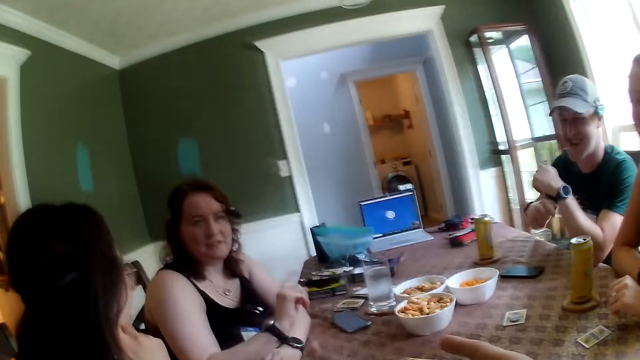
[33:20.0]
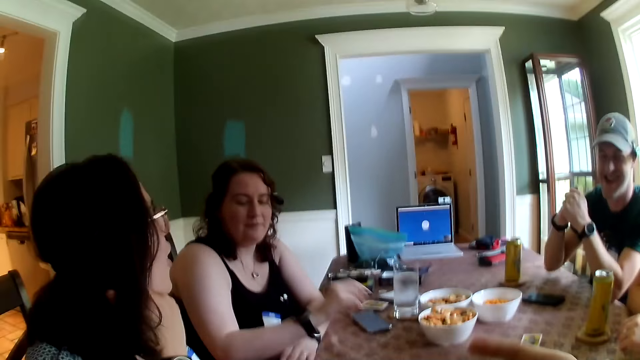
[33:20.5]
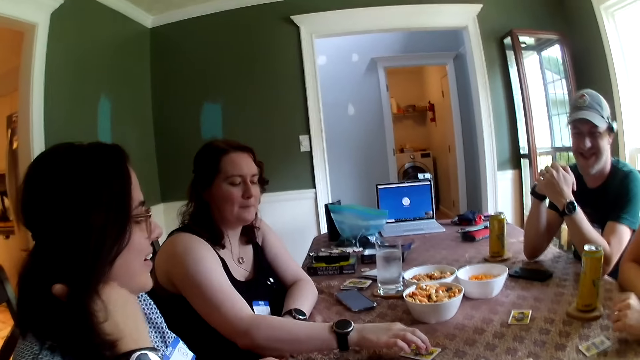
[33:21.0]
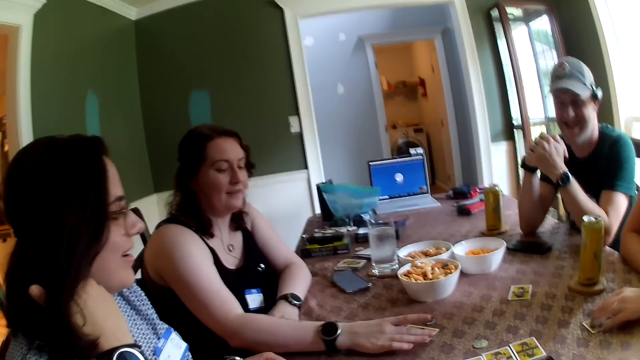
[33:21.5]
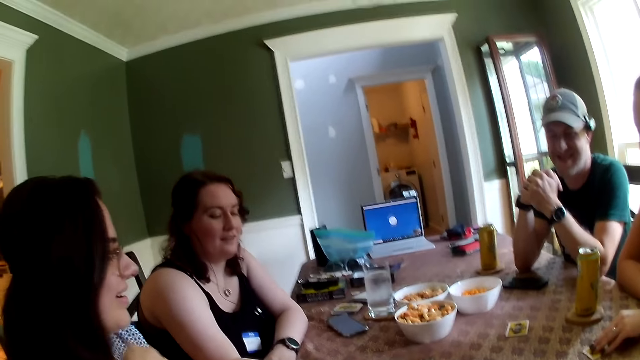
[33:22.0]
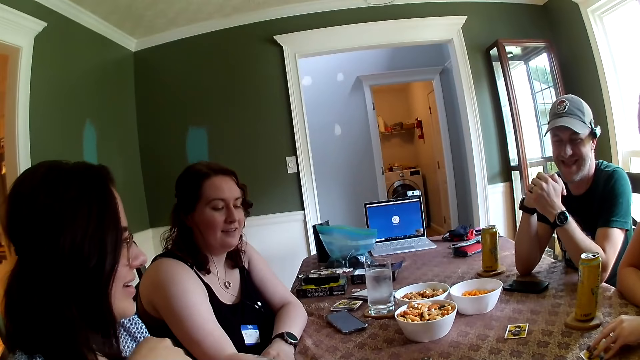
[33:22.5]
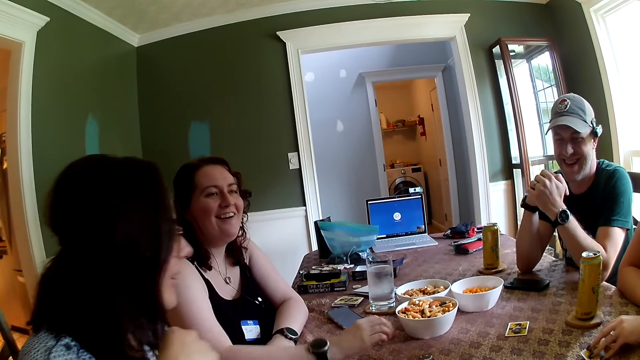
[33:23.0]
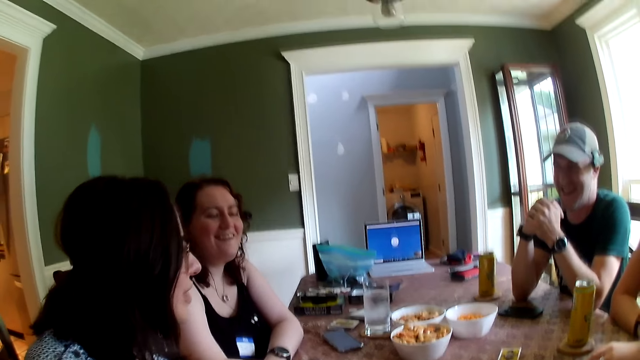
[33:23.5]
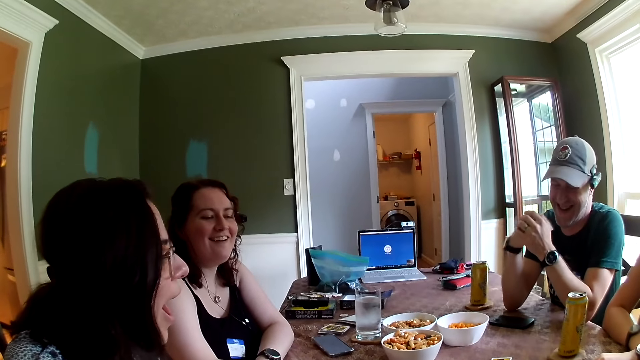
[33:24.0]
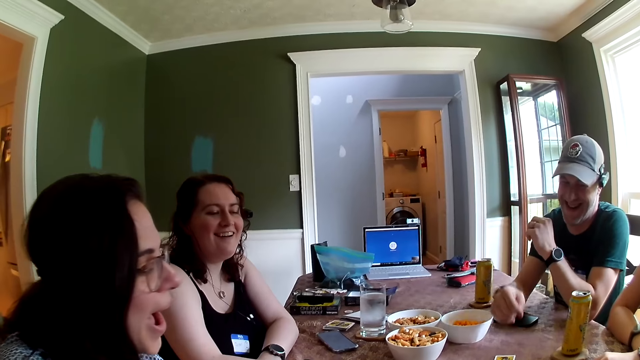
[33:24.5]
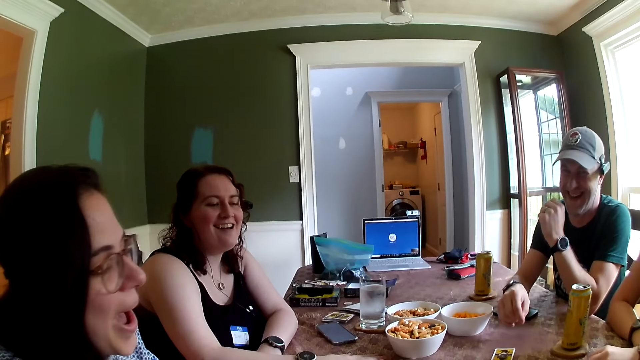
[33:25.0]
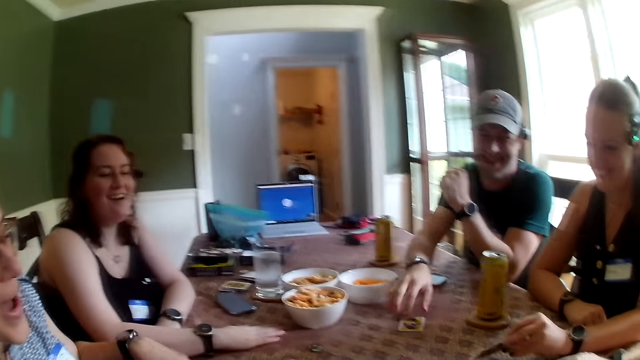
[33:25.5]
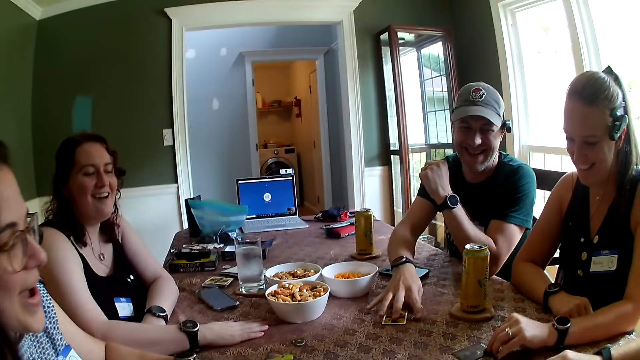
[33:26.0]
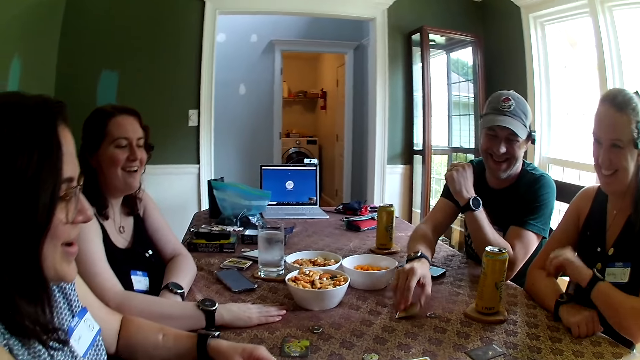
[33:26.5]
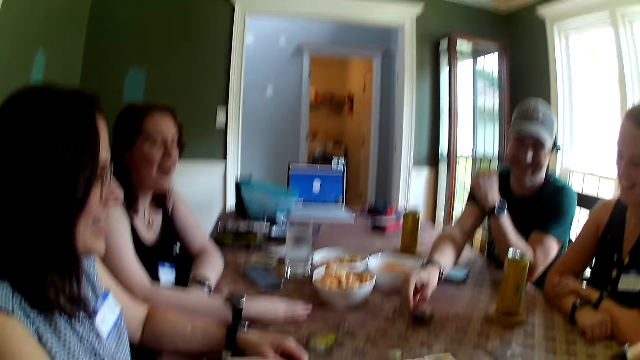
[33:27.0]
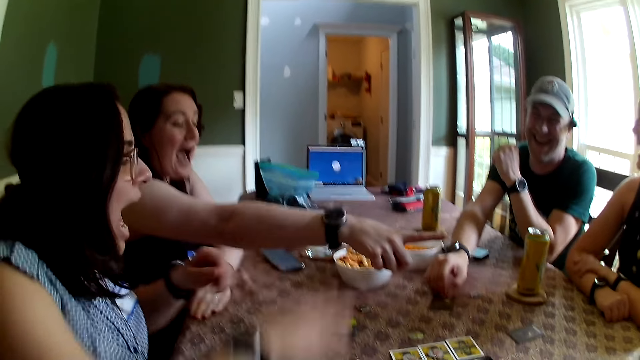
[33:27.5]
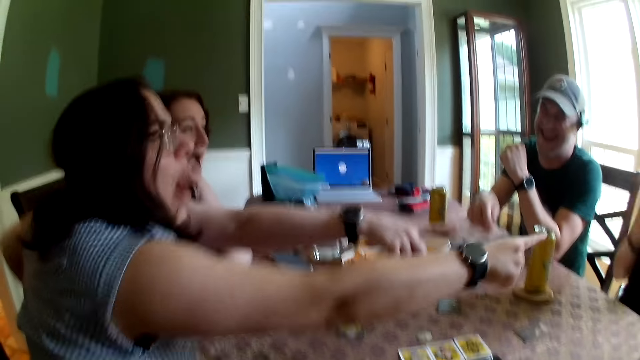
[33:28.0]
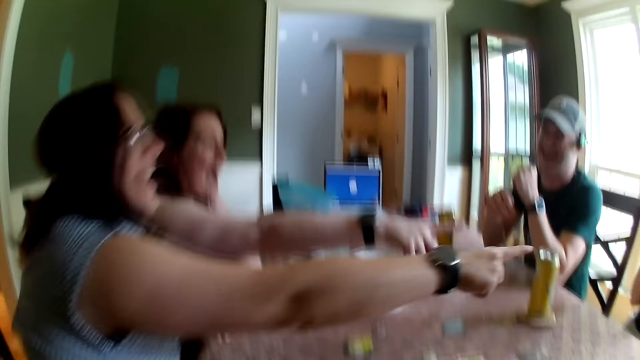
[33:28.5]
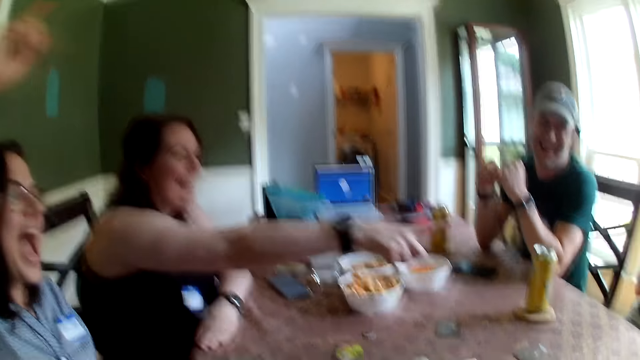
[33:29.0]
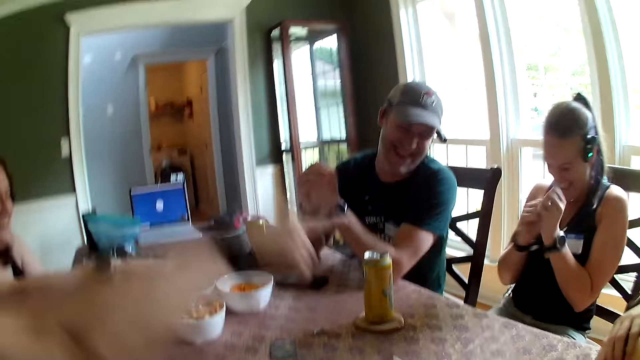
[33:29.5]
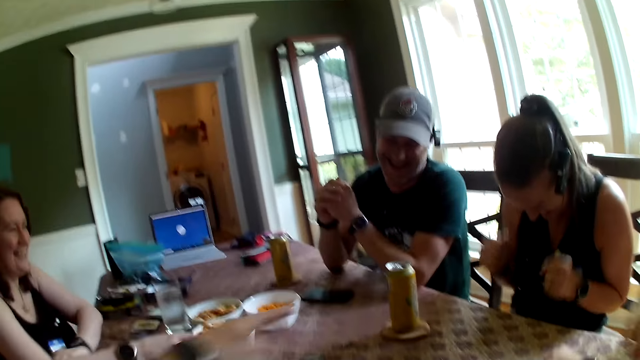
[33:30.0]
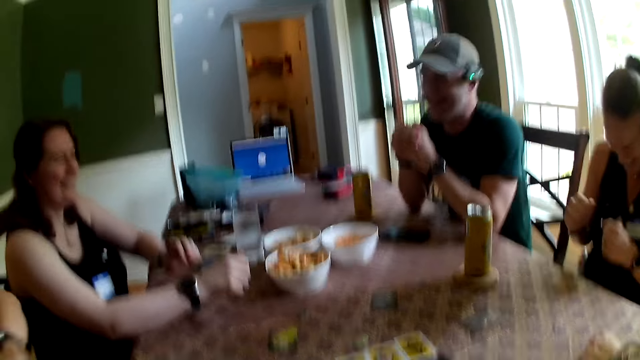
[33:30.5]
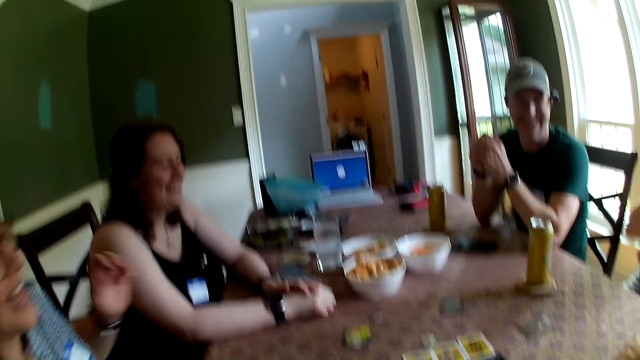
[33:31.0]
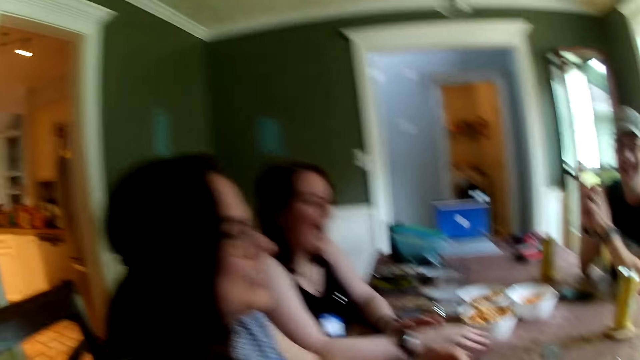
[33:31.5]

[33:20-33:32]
The third woman touches a card on the table with her right hand and turns over the card on the table with her right hand. The first woman turns over the card on the table with her left hand. The first man turns over a card on the table with his right hand. The third woman points her right hand finger at another man at the table. The second woman points her right hand finger at the other man at the table.

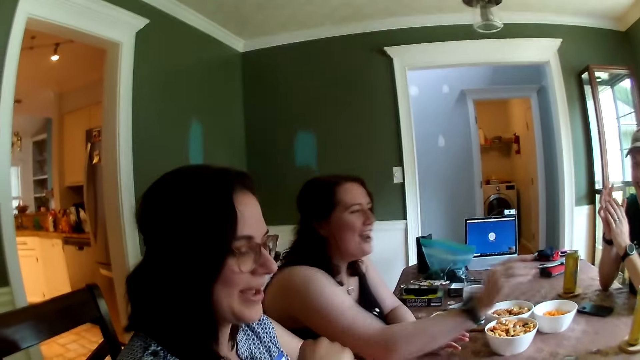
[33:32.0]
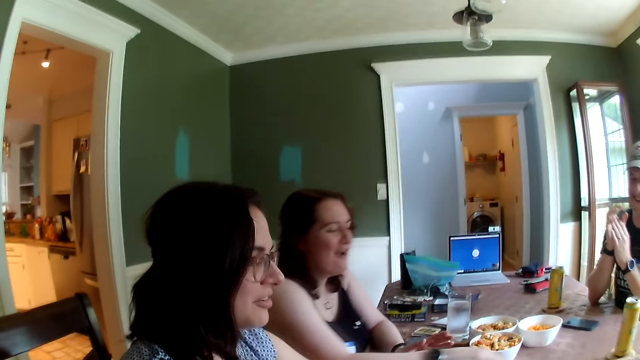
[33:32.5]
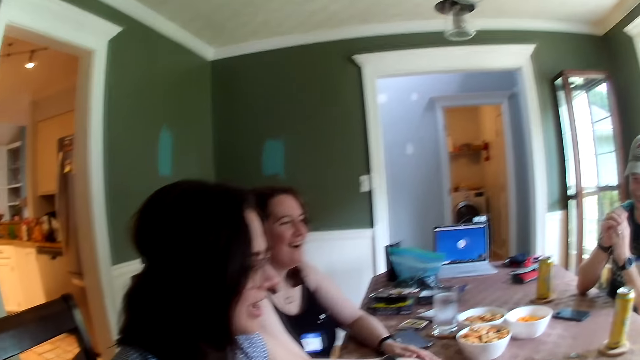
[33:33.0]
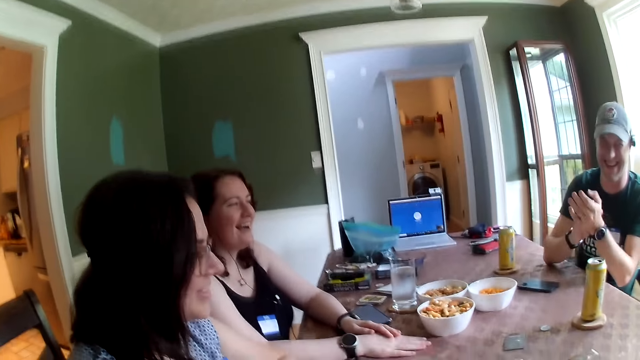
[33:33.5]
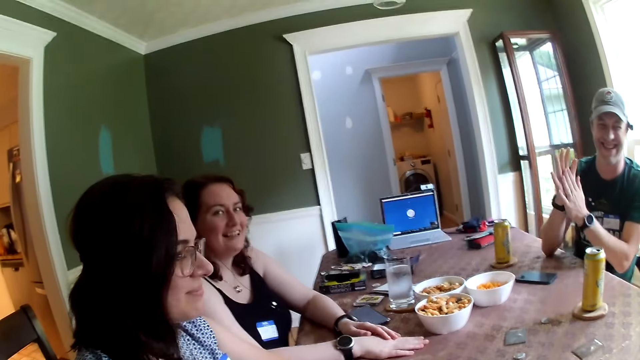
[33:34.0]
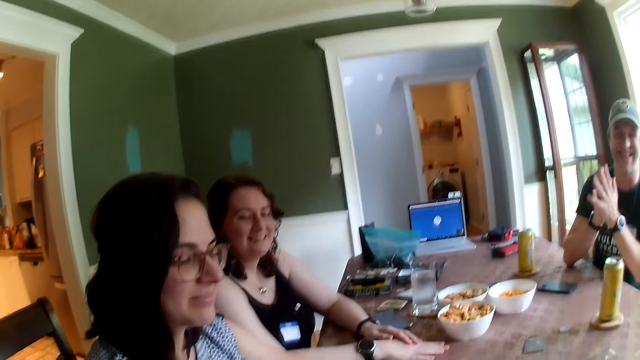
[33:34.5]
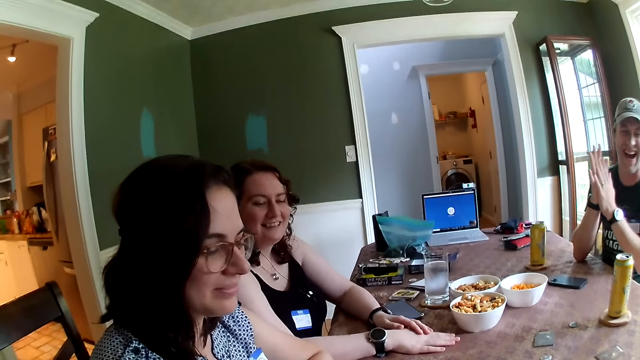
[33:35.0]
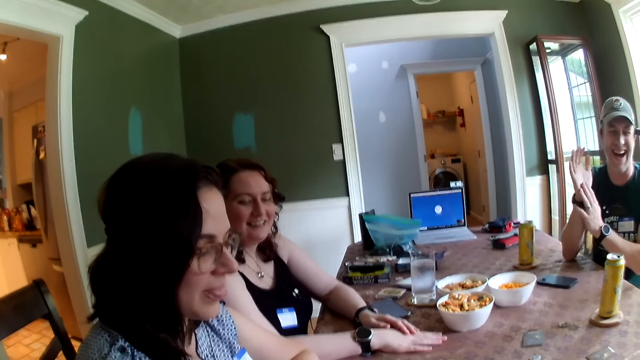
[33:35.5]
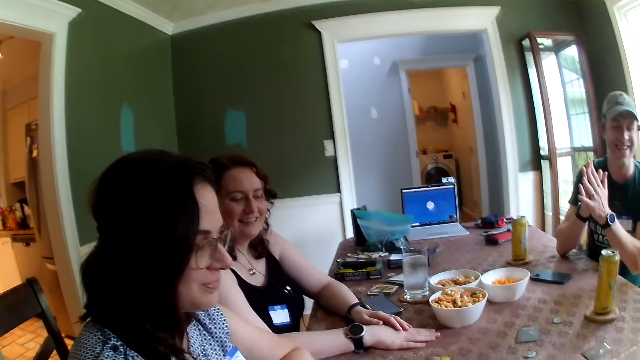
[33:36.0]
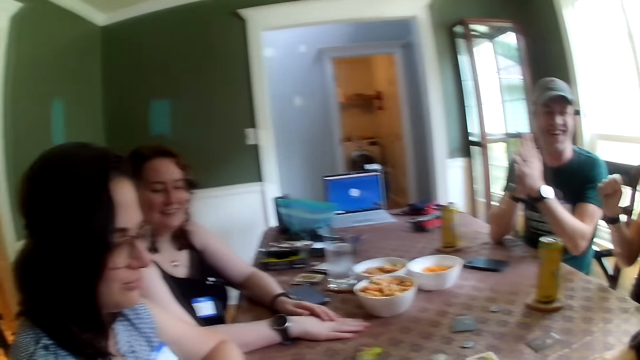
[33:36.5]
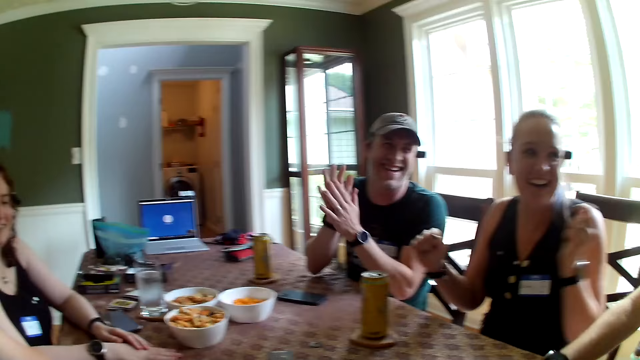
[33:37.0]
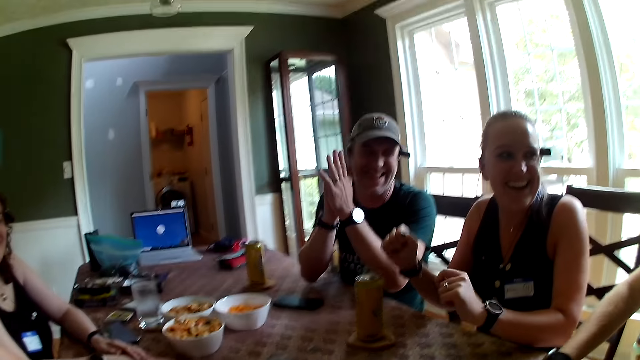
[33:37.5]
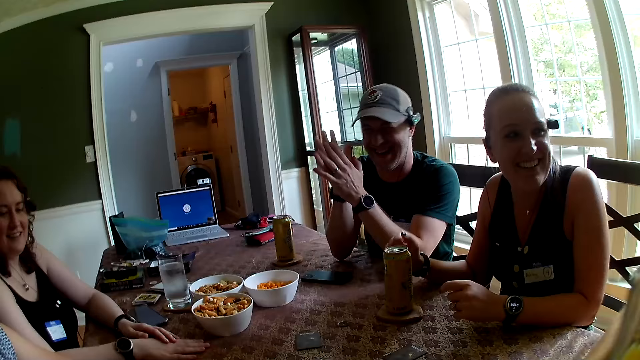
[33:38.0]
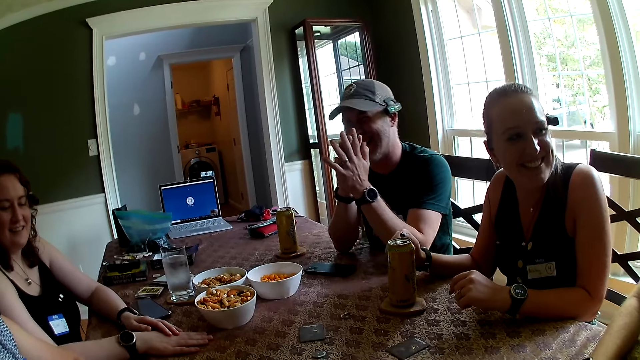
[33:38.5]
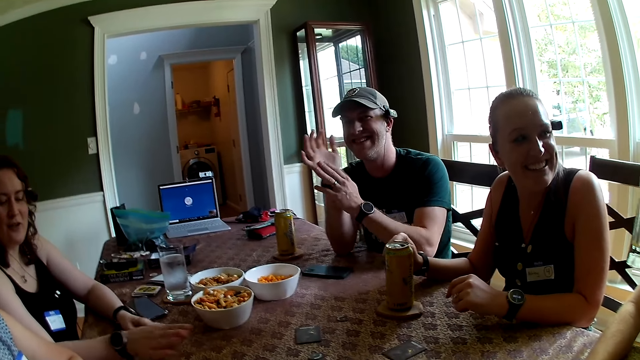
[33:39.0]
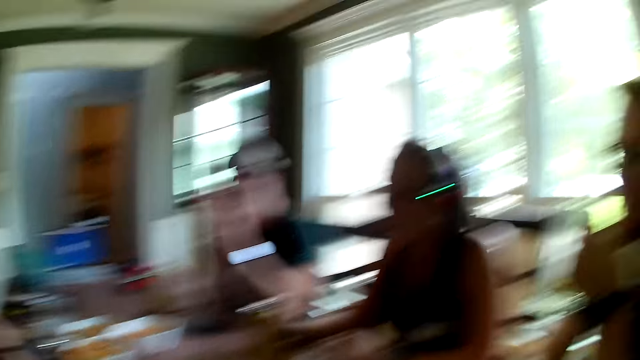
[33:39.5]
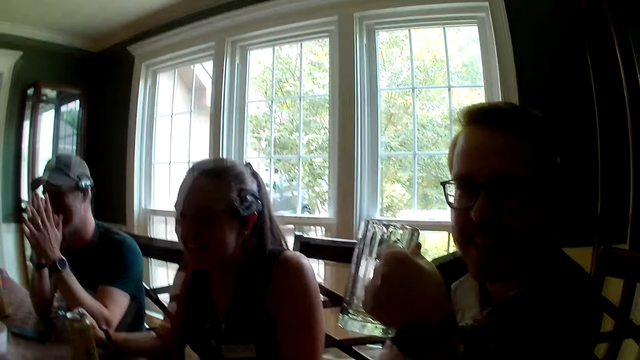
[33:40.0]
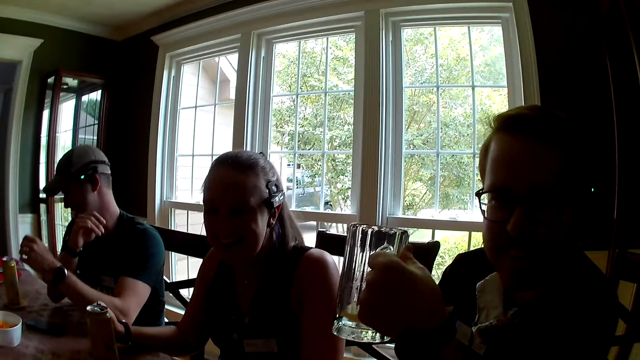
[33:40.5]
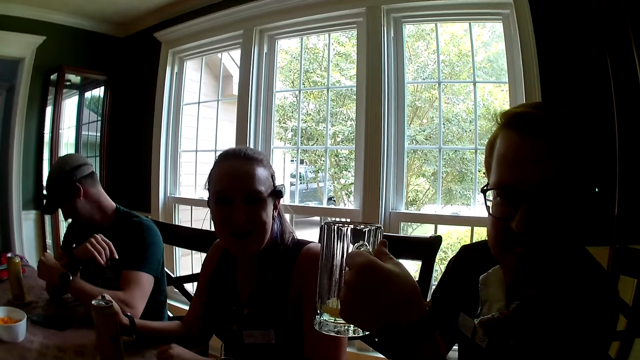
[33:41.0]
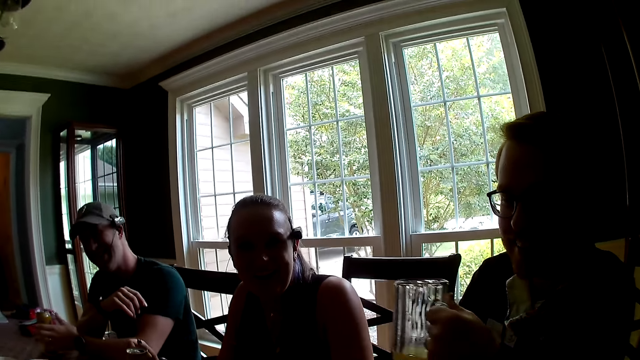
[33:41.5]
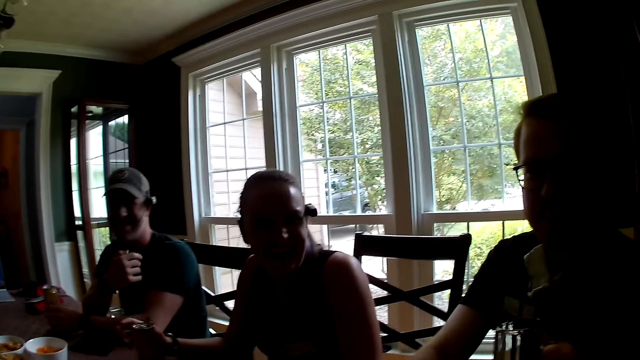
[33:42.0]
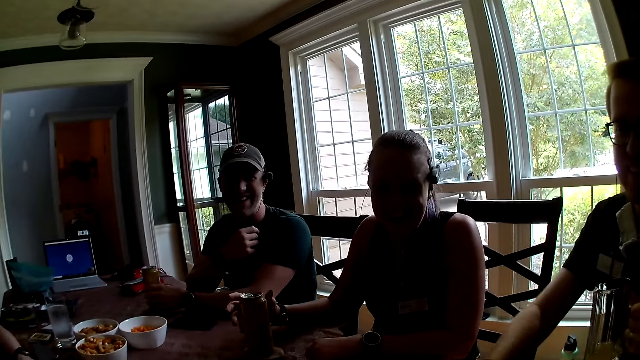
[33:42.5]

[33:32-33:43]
The other man picks up the juice cup on the table with his left hand.
